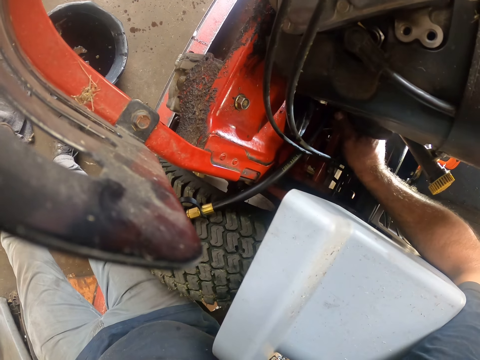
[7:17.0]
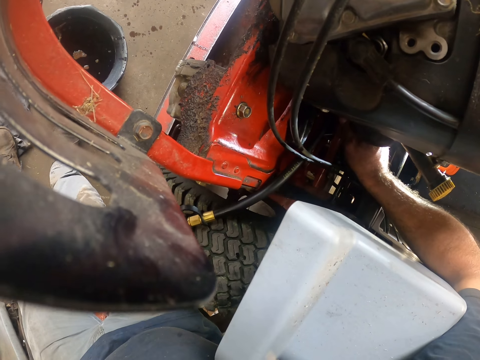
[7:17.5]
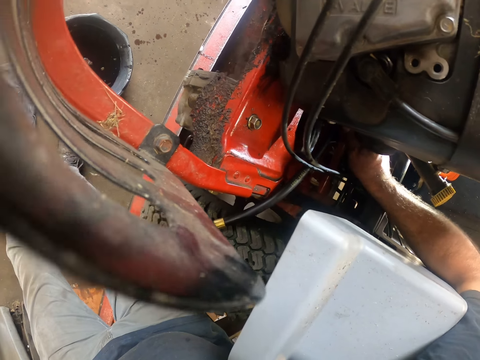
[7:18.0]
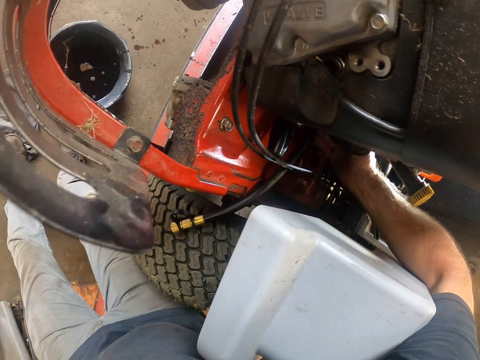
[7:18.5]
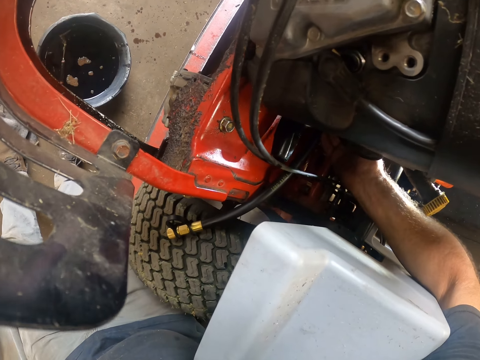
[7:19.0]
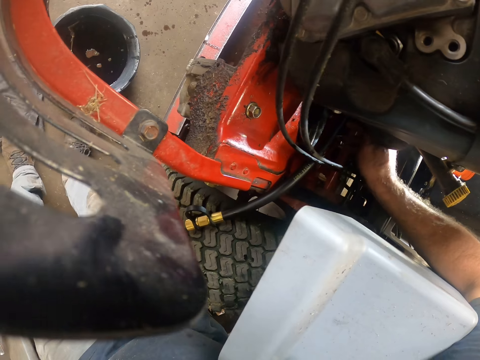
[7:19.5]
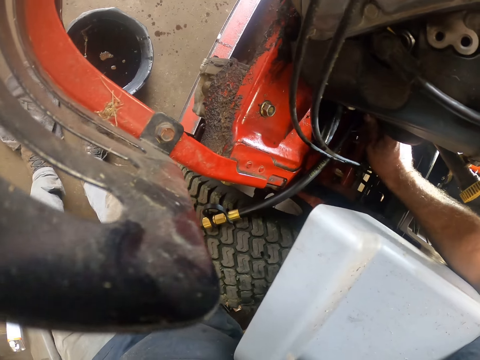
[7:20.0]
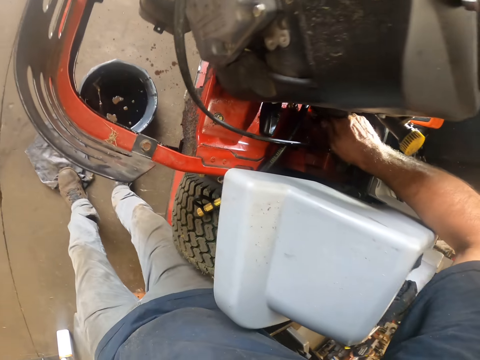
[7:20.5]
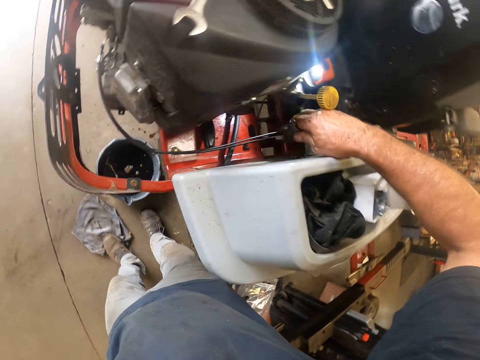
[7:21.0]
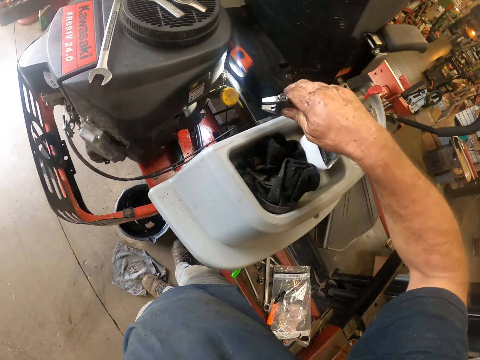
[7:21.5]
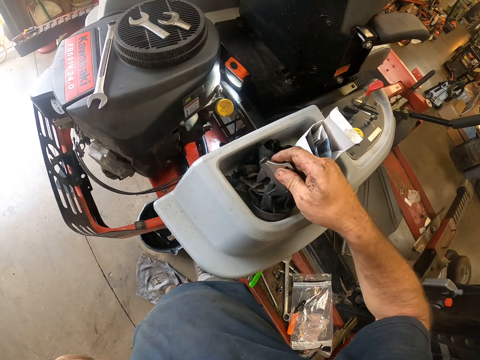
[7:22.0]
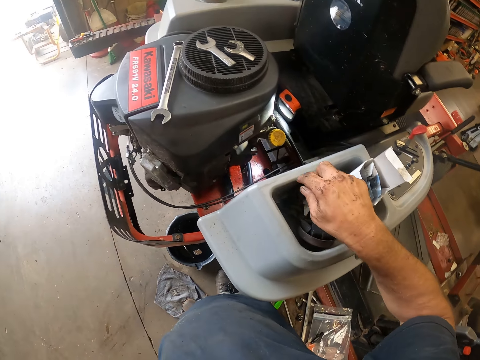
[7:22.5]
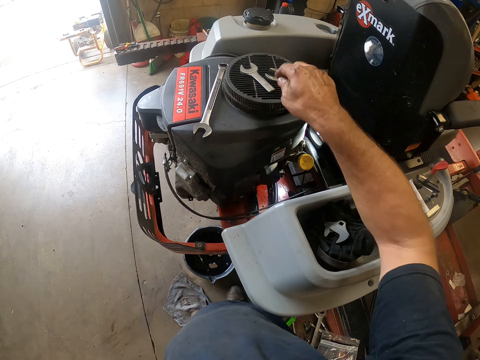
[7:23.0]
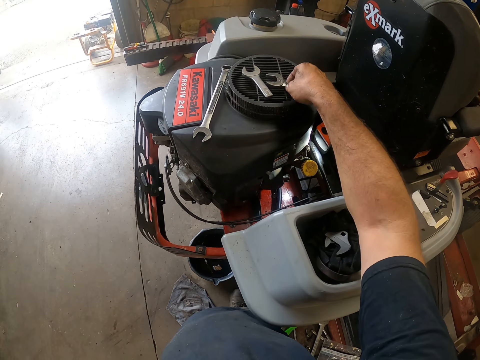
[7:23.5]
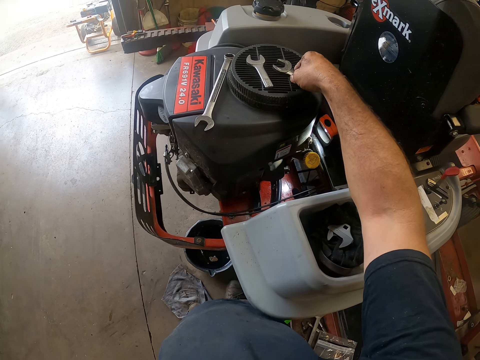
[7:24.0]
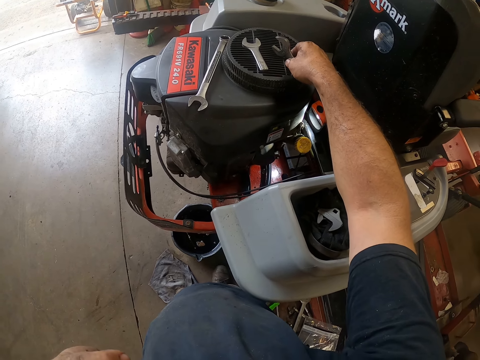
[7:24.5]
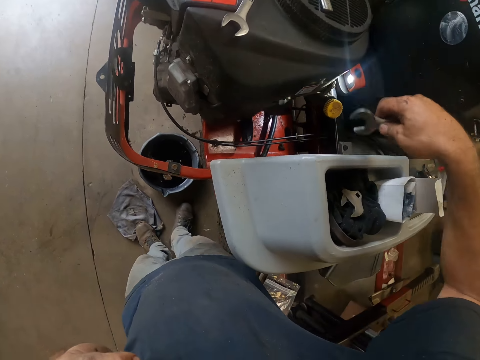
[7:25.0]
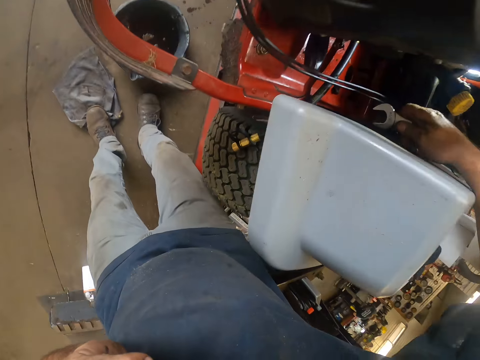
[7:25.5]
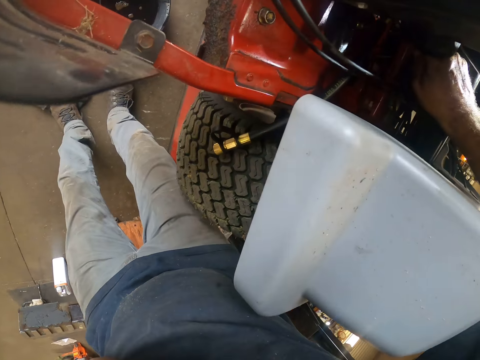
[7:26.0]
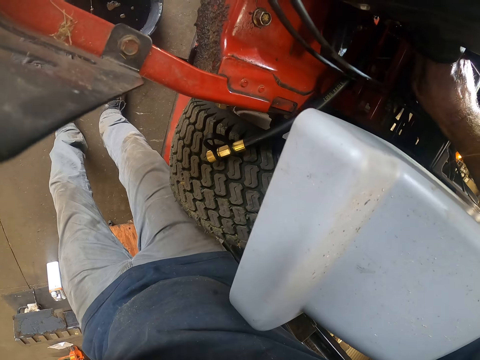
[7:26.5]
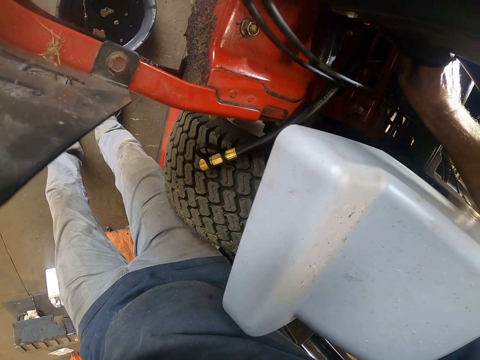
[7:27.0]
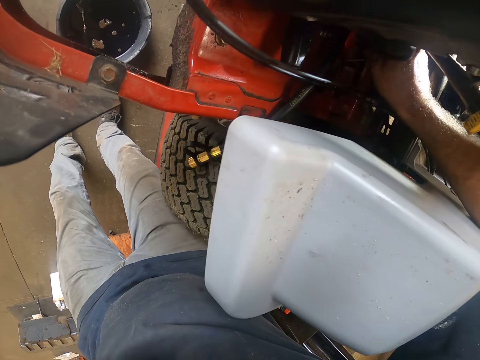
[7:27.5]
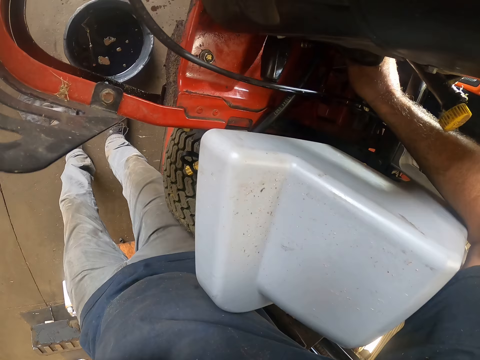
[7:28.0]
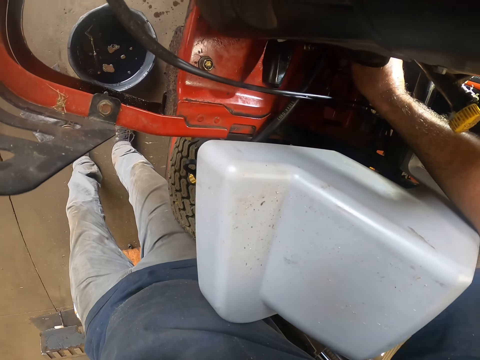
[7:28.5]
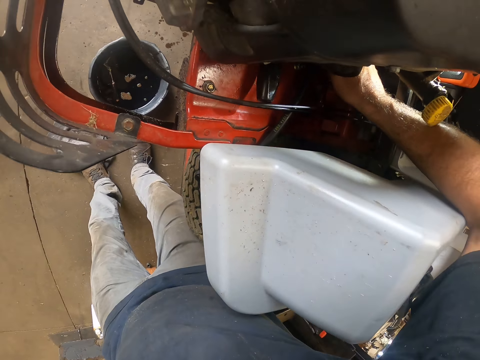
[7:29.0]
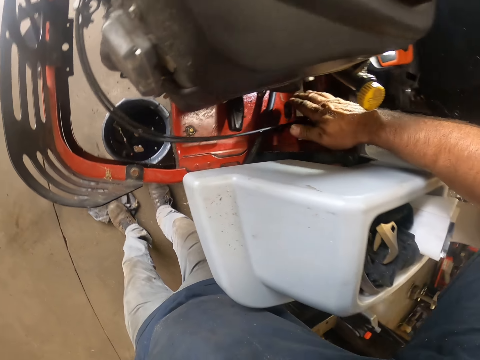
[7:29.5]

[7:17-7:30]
The camera wearer drops the spanner head down on the piece of cloth. He picks up the other spanner on the lawn mower with his right hand. He works on the lawn mower with the spanner in his right hand. He tightens the nut.

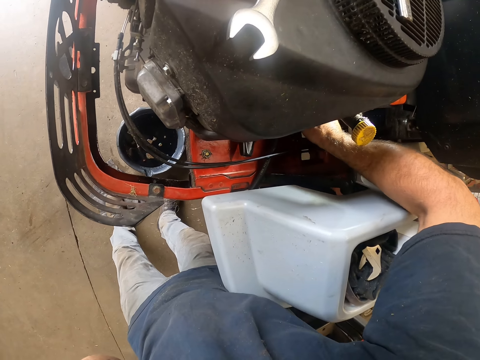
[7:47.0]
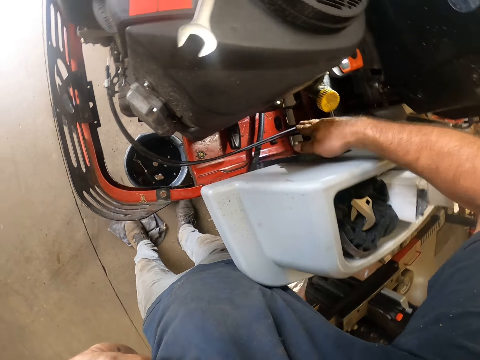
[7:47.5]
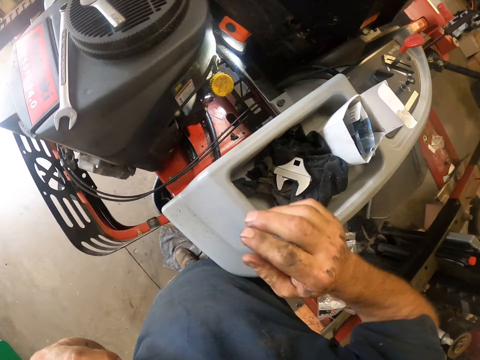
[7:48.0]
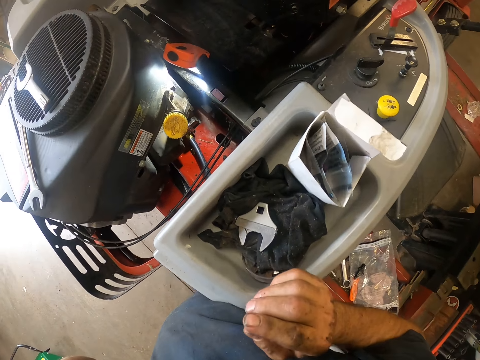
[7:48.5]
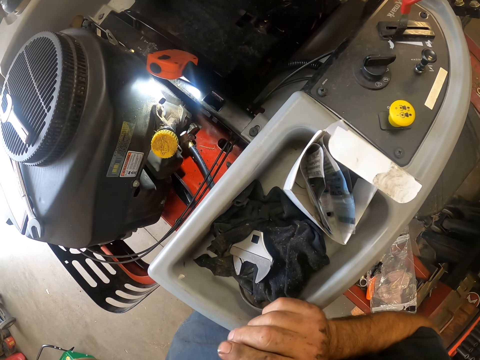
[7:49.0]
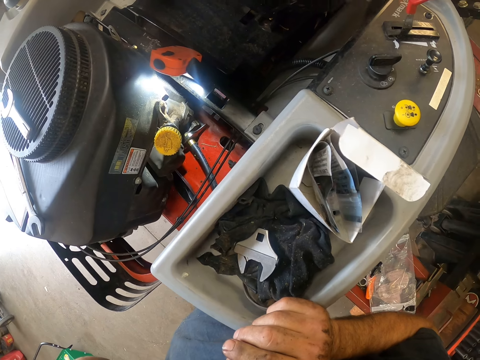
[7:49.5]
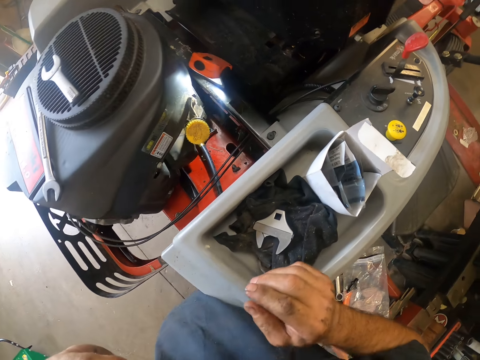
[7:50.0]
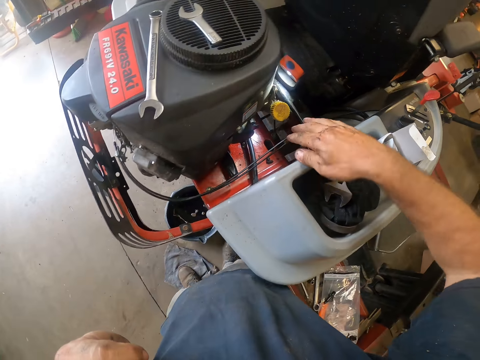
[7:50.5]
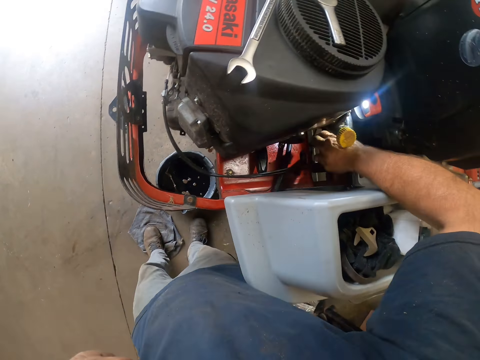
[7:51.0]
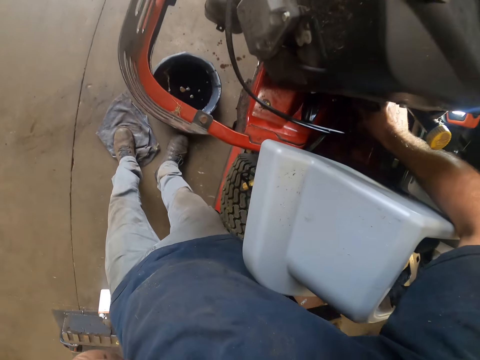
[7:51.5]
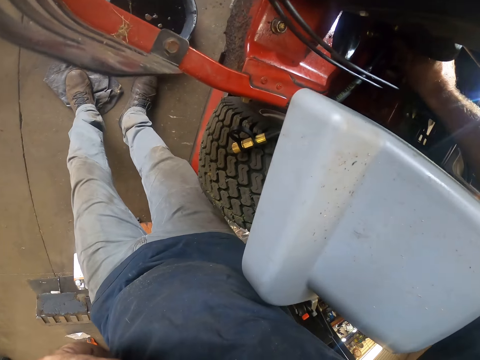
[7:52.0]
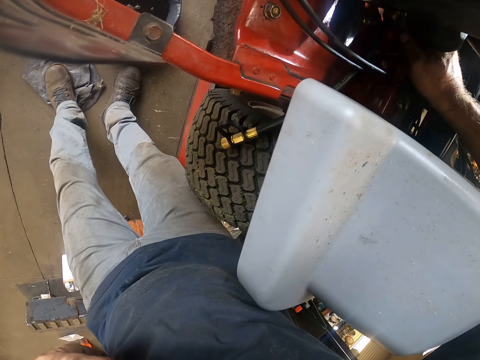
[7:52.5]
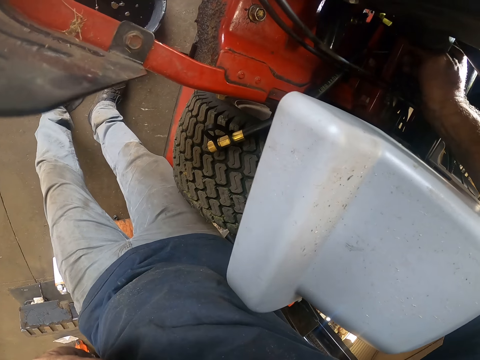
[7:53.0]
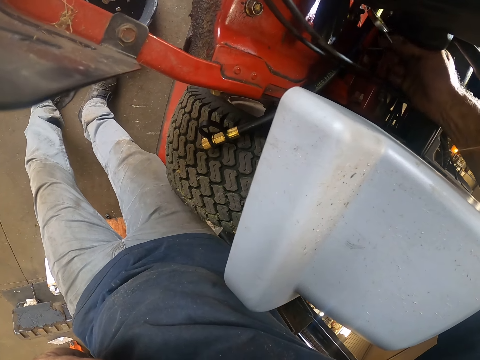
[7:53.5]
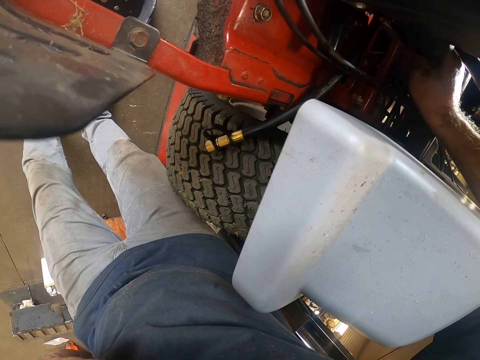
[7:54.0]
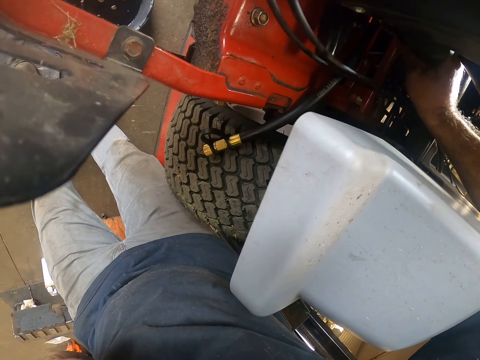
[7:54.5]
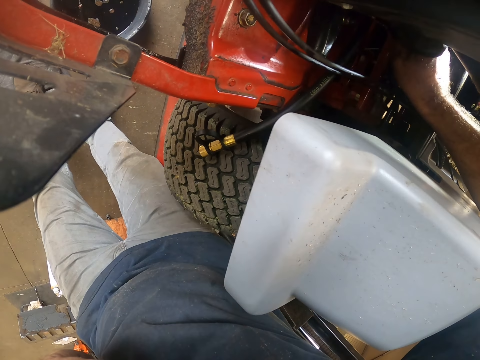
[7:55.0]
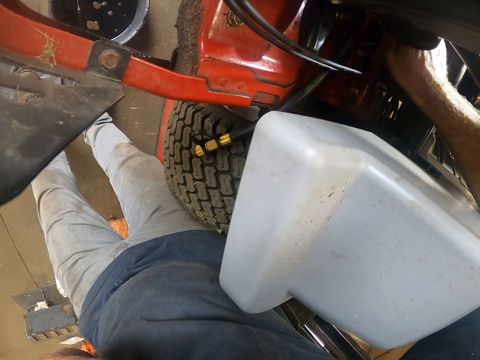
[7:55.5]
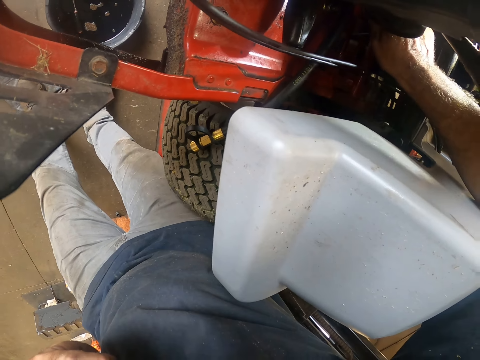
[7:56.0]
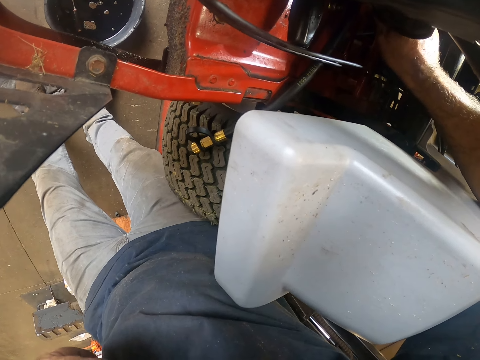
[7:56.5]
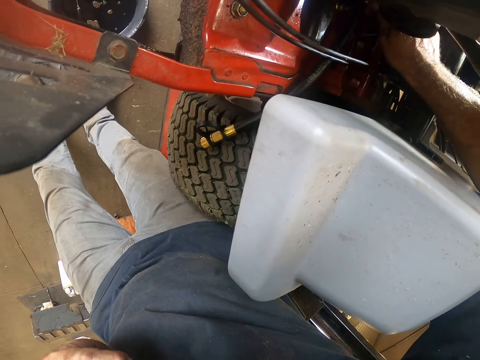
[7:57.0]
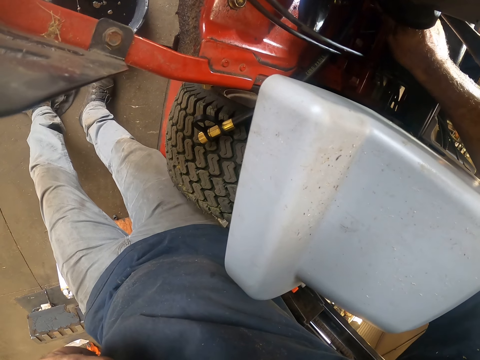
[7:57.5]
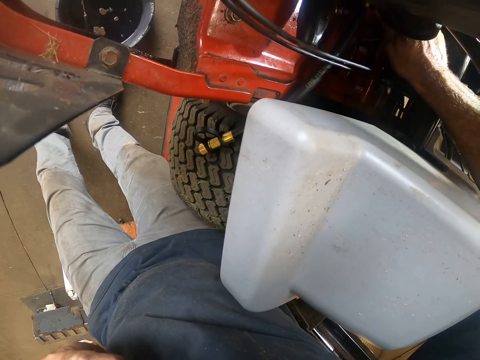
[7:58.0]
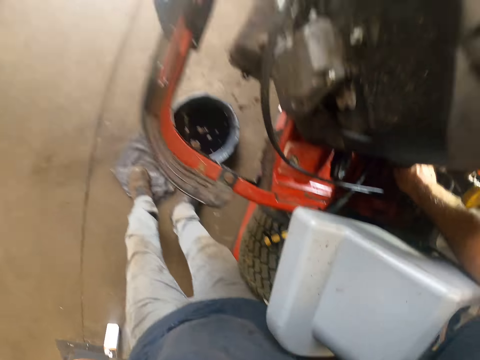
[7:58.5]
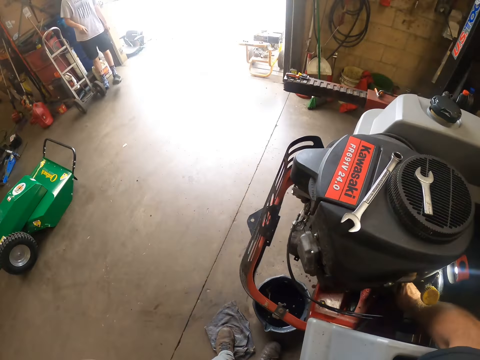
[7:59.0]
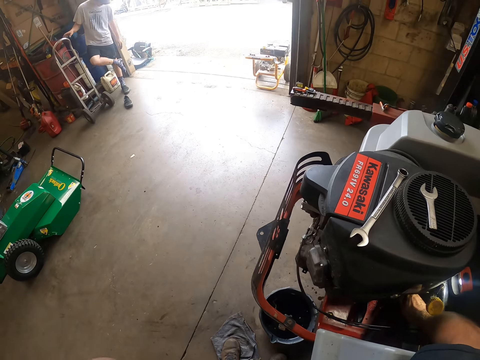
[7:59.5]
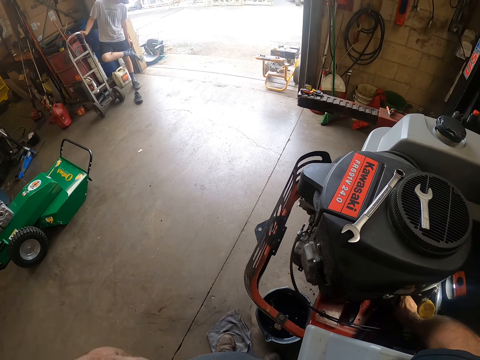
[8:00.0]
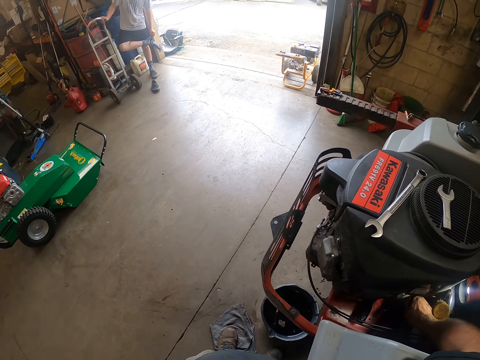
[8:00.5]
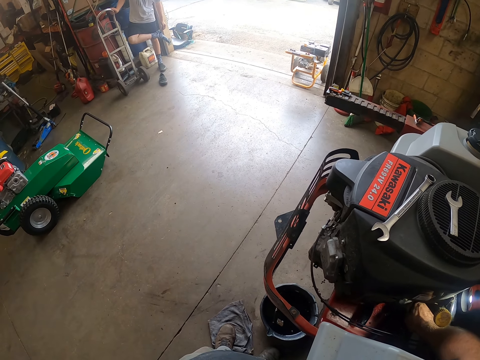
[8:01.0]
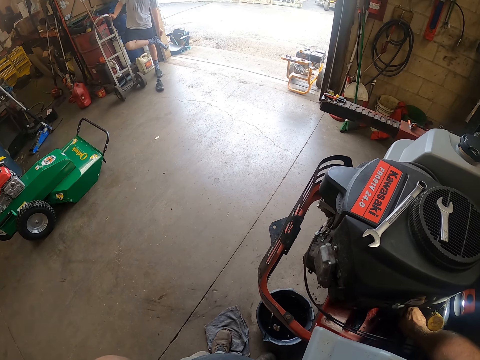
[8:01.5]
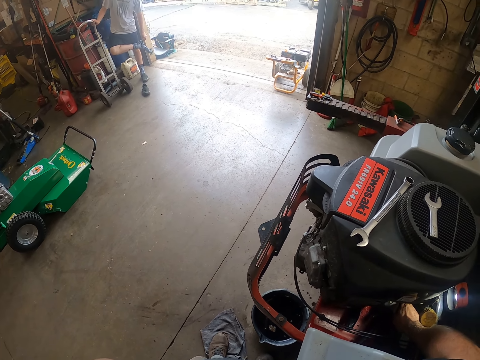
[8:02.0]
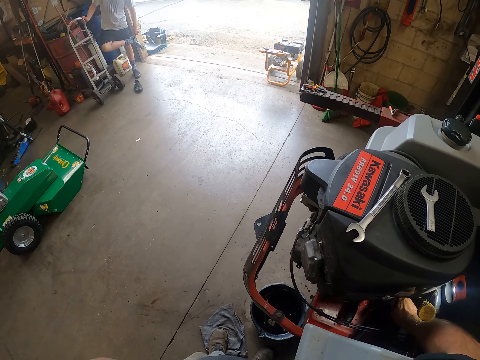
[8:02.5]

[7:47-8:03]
The camera wearer moves the hand on the lawn mower. He picks up the spanner. He works on the lawn mower with the spanner in his right hand. He tightens the lawn mower part. A person touches his socks.
